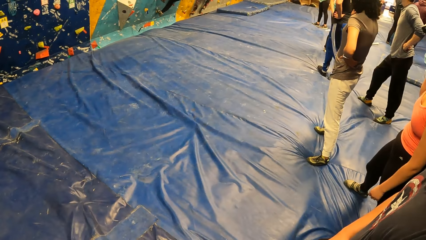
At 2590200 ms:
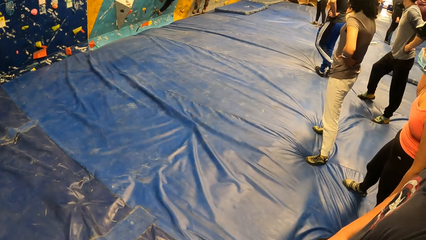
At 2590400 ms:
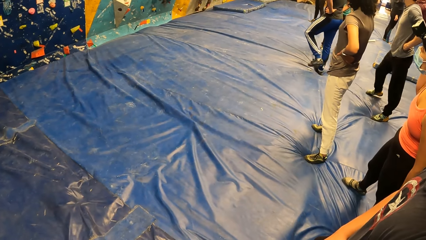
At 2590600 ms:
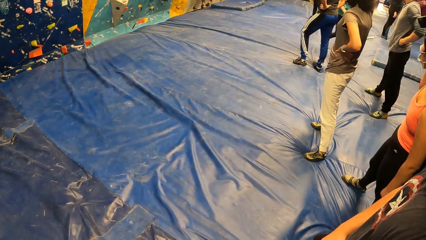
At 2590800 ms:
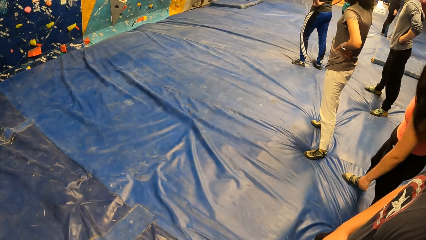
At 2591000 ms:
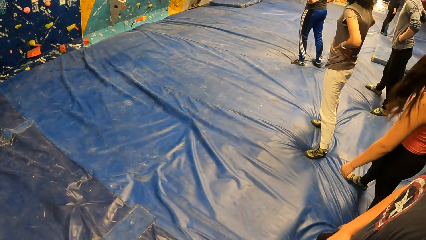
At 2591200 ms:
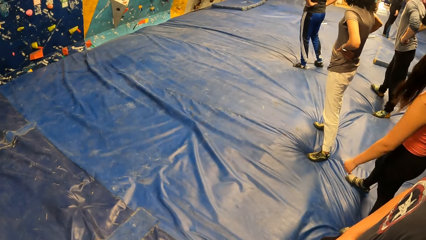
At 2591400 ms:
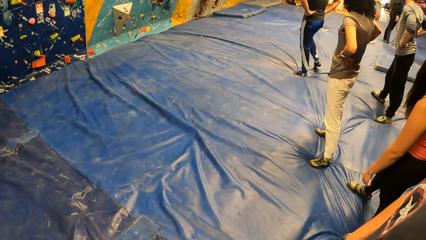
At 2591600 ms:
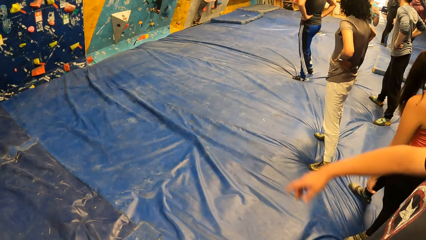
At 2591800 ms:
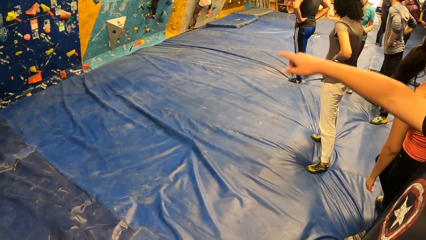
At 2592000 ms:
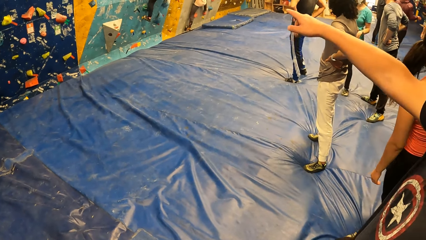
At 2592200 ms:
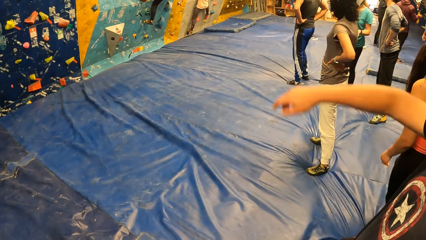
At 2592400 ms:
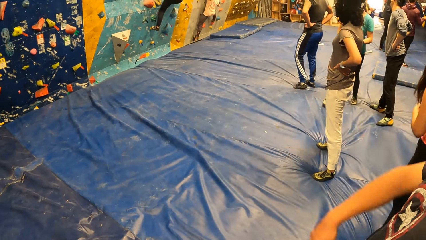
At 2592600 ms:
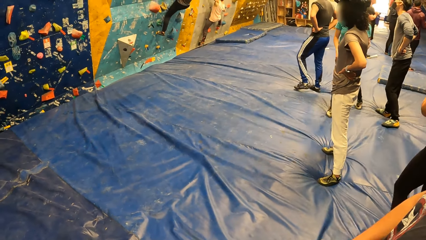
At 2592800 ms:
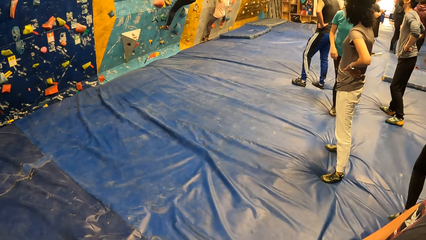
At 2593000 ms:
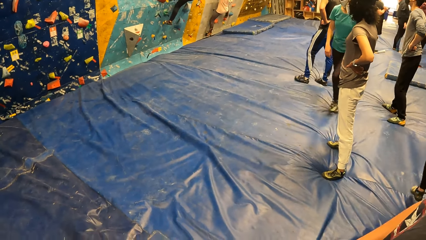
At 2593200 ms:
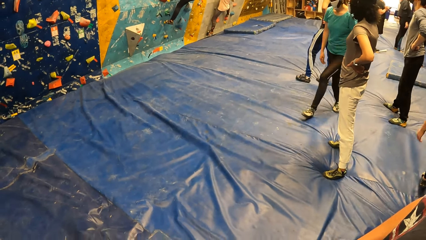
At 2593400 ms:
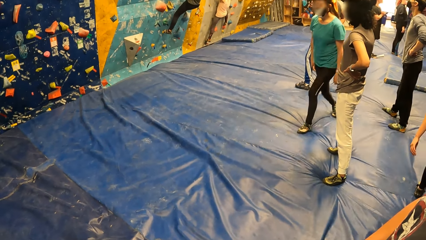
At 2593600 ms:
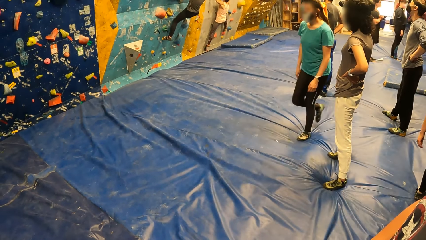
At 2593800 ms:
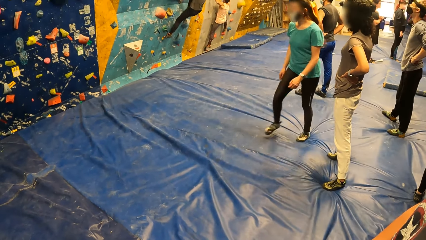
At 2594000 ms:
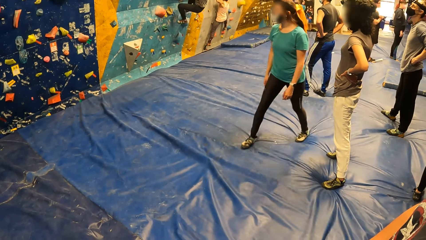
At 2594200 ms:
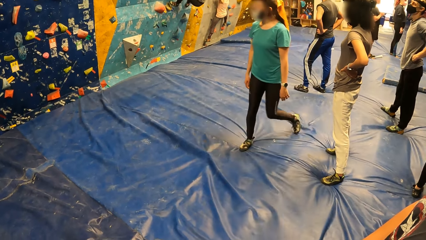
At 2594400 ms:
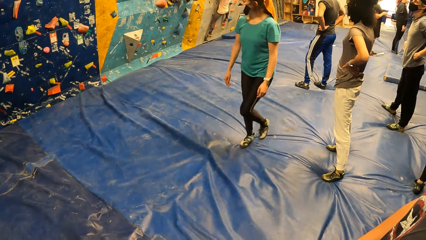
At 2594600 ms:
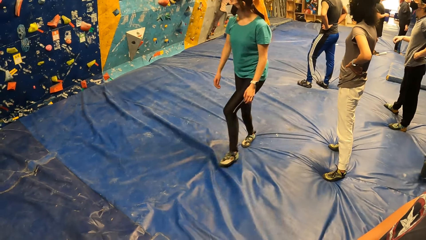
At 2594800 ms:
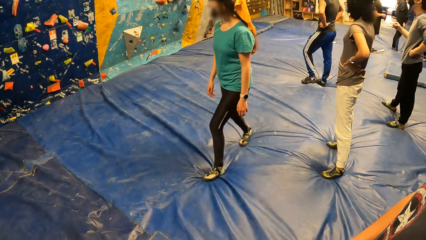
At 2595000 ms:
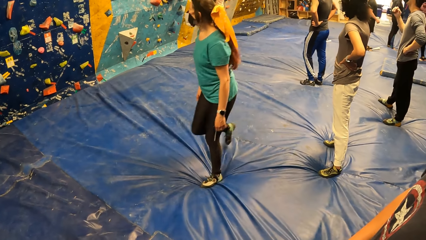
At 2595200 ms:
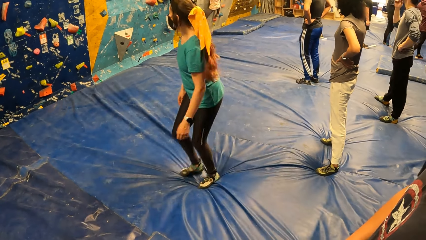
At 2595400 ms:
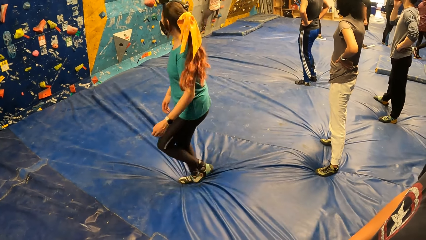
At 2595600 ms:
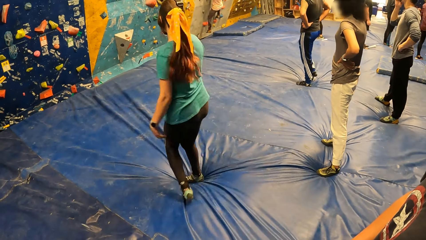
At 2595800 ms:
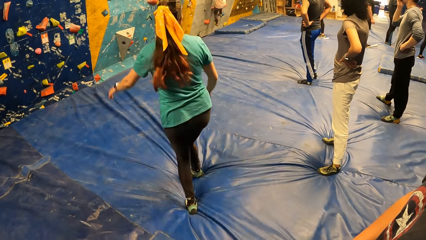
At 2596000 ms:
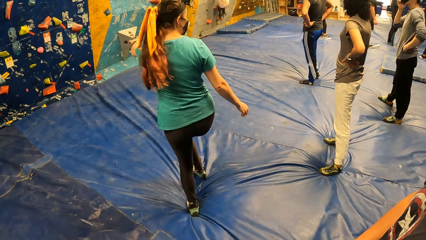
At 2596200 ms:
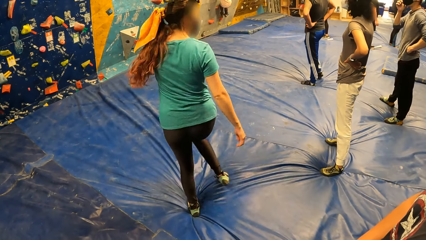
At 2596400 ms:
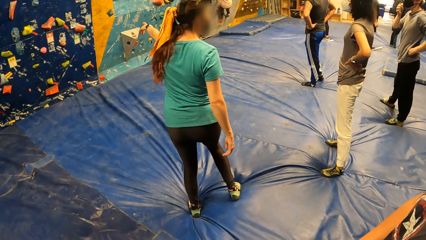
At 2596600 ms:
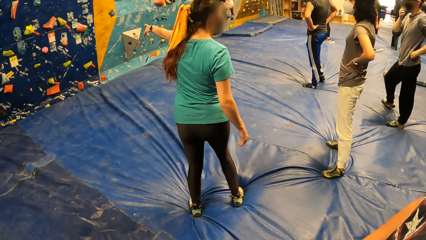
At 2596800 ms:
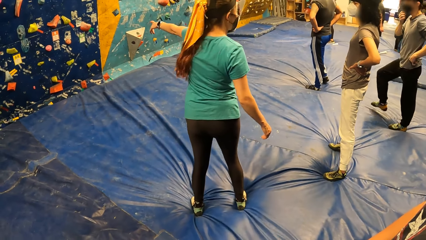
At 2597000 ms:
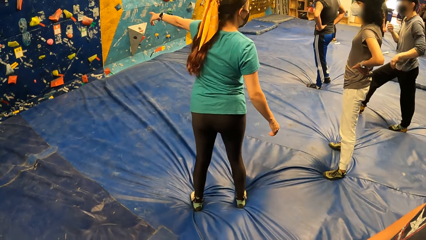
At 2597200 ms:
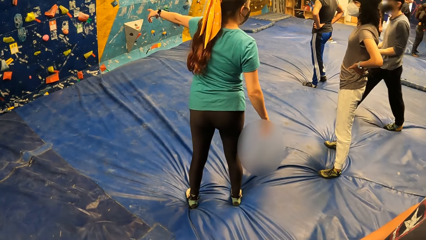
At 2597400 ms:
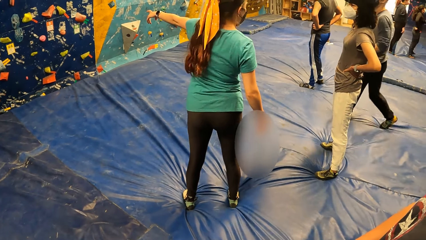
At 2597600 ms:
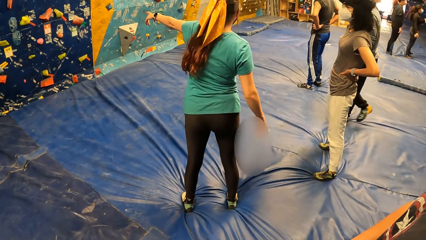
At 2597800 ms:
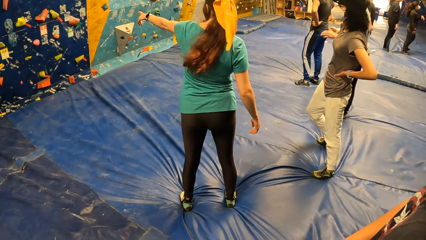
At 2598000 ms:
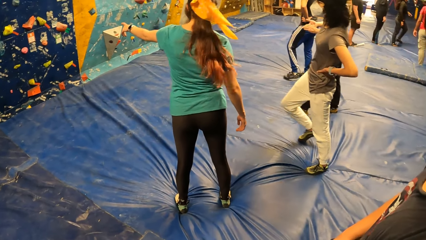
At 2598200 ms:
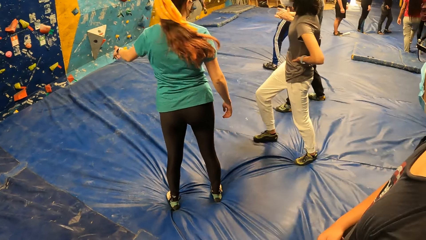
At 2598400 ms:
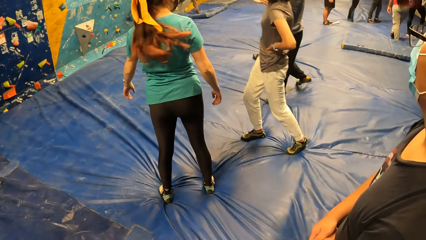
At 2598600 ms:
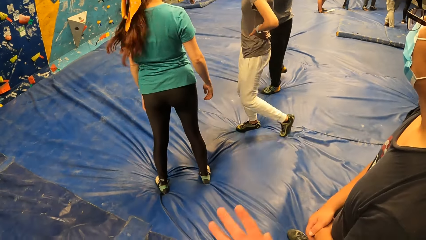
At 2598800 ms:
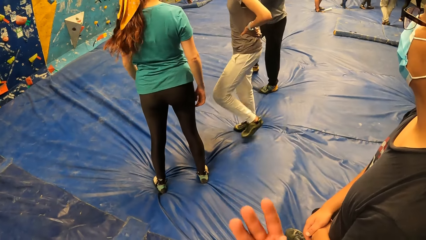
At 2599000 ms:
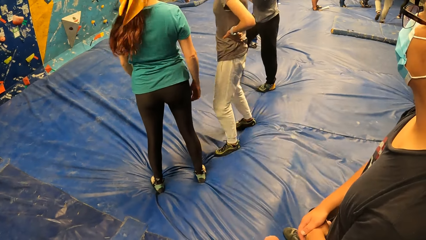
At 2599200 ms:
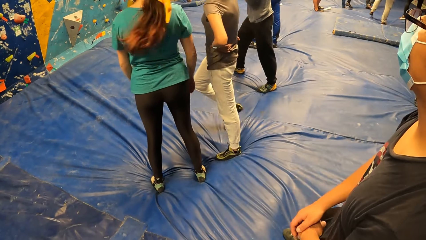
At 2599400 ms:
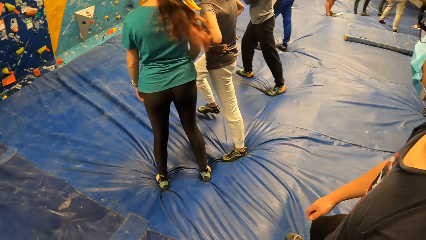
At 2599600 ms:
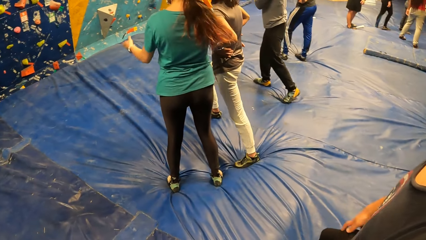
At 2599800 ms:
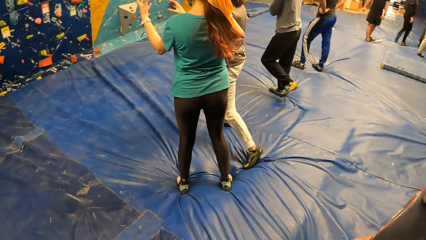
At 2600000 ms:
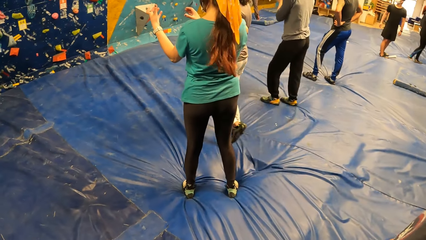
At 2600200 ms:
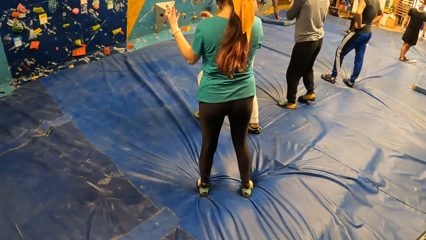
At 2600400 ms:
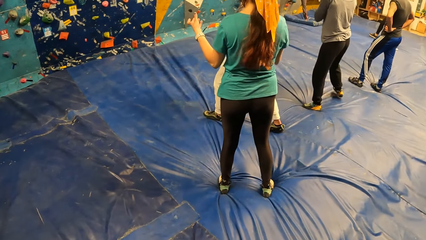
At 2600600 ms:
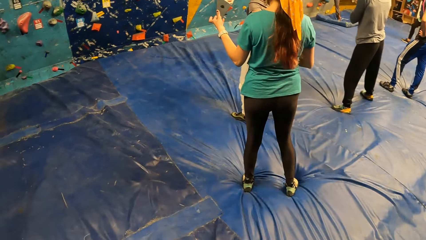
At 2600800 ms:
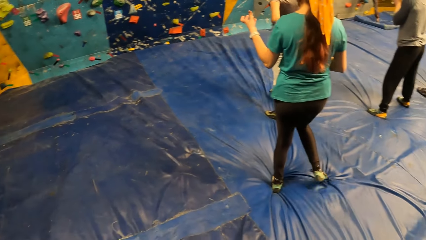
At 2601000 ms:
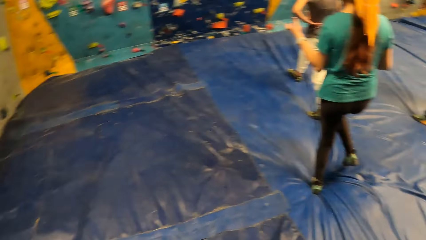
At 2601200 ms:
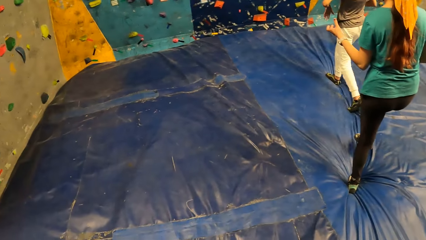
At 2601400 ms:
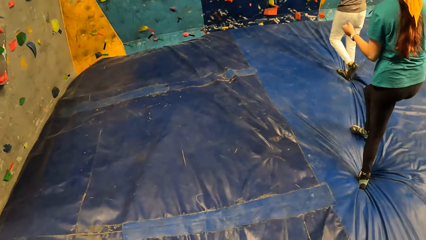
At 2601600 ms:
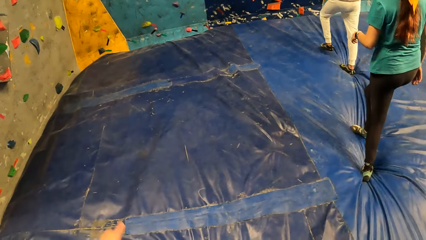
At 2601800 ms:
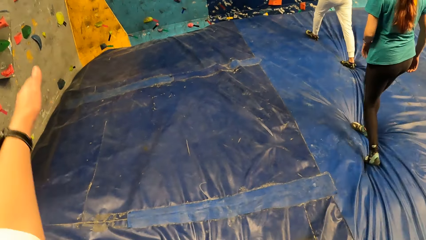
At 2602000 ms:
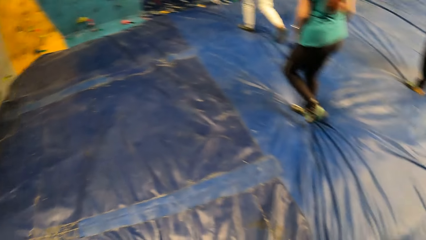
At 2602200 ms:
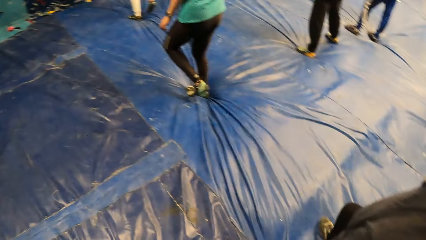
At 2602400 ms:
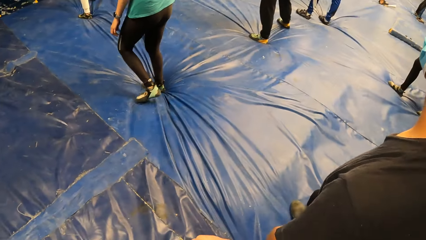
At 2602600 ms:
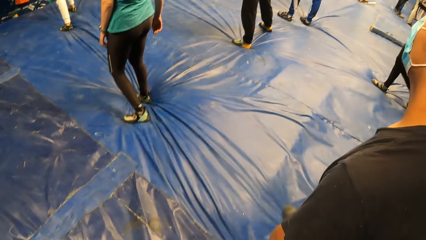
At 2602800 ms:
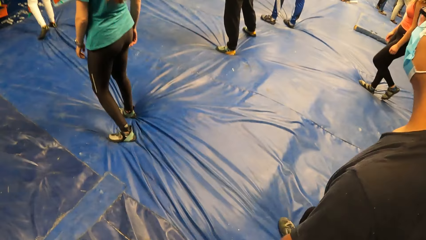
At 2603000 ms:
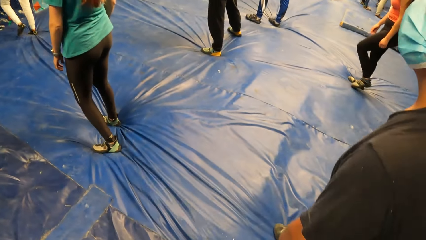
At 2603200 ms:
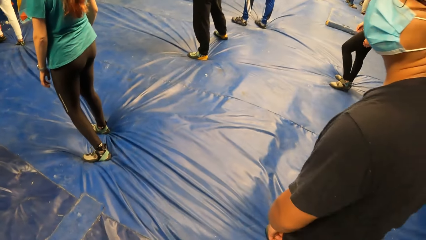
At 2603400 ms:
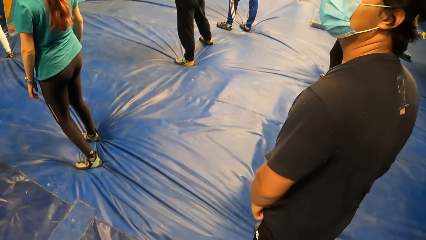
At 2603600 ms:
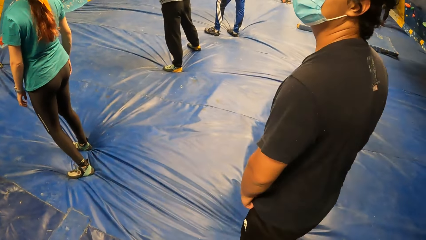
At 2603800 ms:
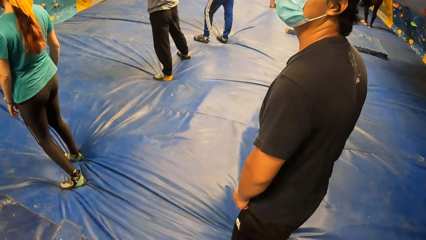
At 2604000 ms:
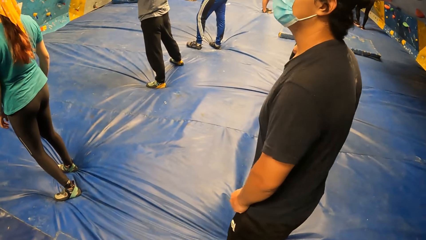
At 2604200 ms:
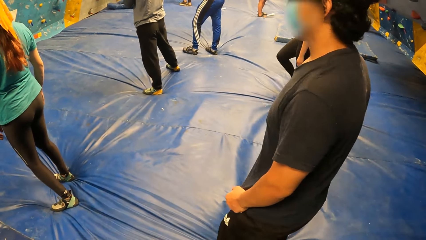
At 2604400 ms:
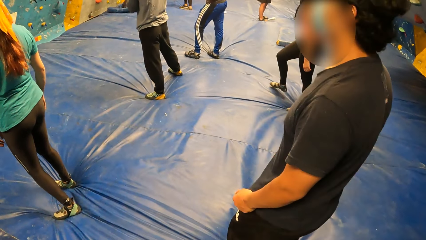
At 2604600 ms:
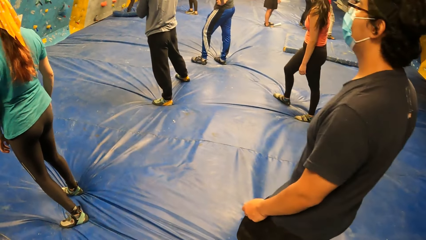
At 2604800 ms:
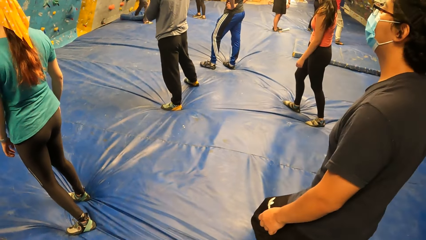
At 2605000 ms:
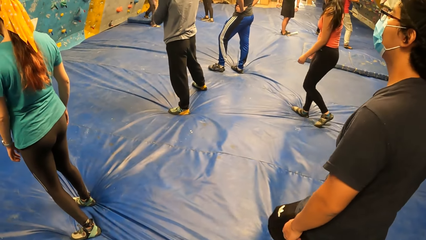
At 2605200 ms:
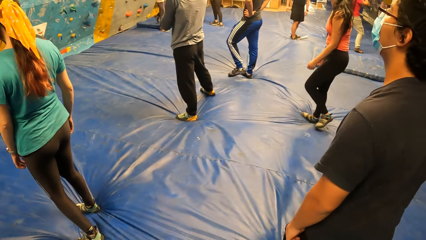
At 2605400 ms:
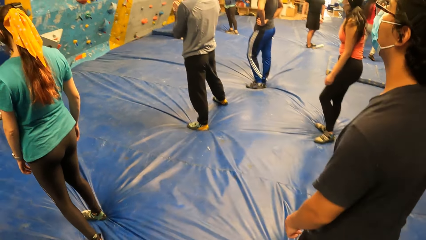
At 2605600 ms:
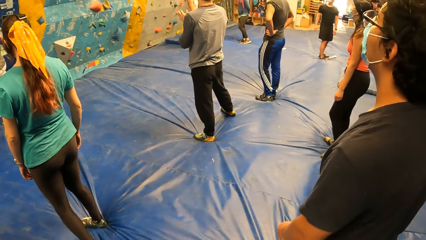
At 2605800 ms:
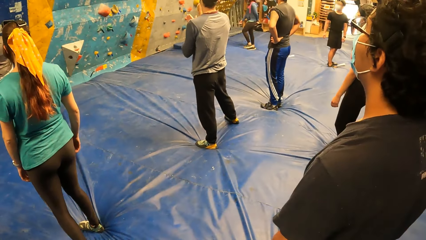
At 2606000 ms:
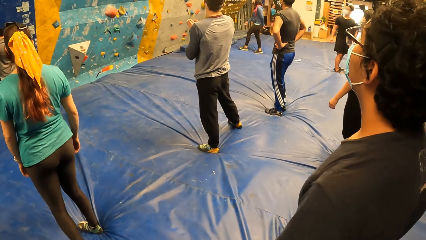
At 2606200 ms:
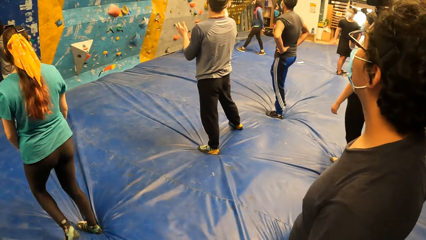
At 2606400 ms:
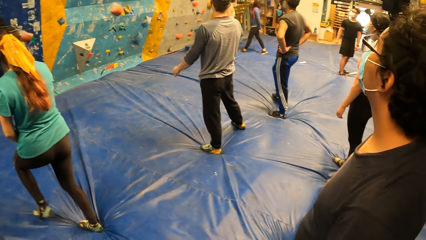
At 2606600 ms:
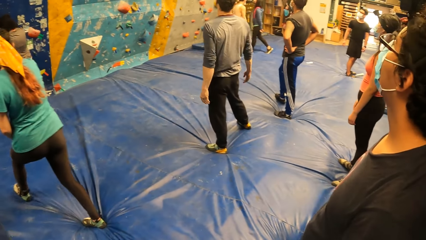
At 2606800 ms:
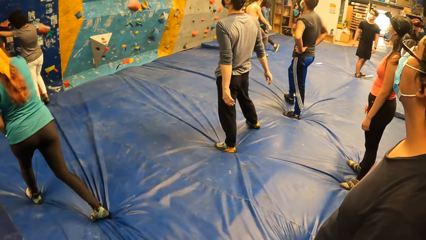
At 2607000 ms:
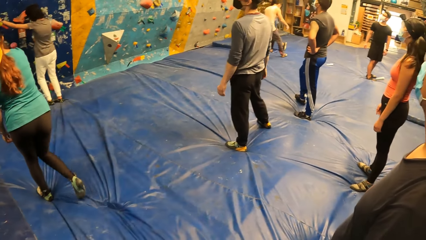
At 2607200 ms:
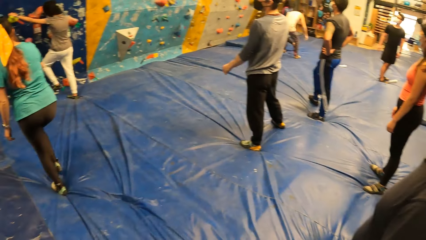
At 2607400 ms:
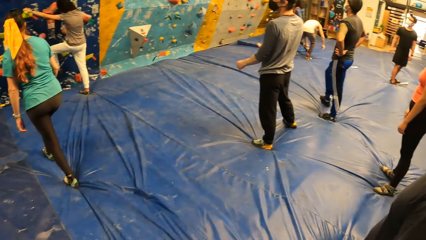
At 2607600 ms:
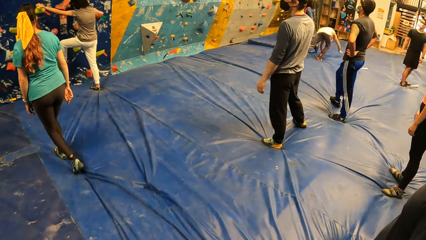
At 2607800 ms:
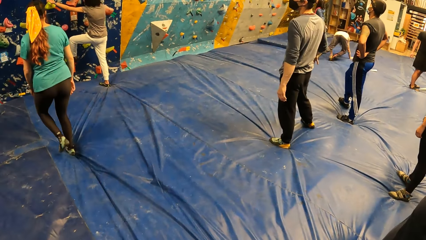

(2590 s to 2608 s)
The camera wearer stares at people's activity. A man points towards the wall with the right hand and lowers the right hand. A woman walks towards the bouldering wall. The camera wearer does gestures towards the wall with the left hand. Another woman walks towards the bouldering wall.
